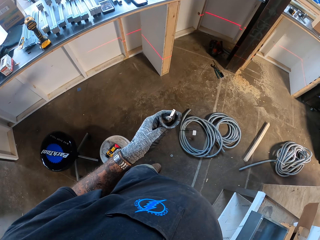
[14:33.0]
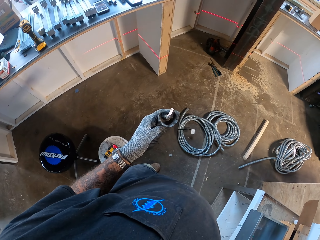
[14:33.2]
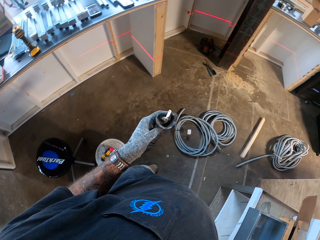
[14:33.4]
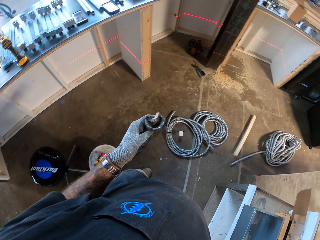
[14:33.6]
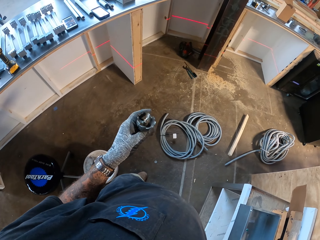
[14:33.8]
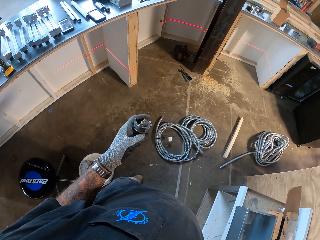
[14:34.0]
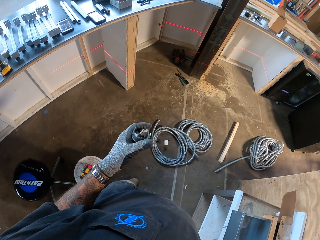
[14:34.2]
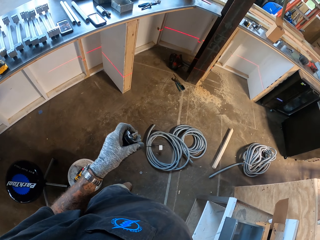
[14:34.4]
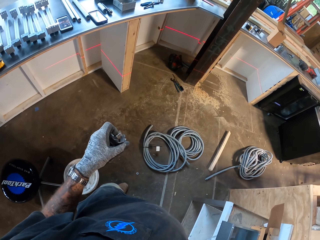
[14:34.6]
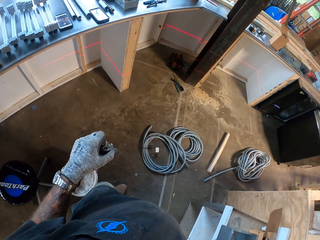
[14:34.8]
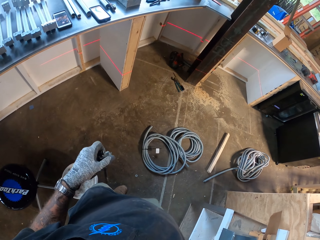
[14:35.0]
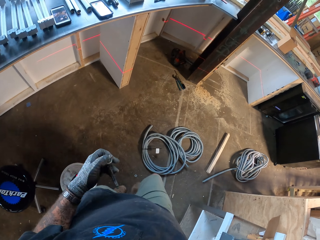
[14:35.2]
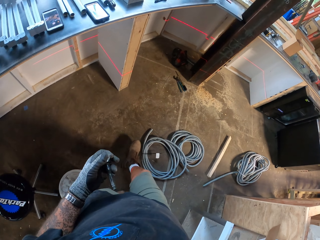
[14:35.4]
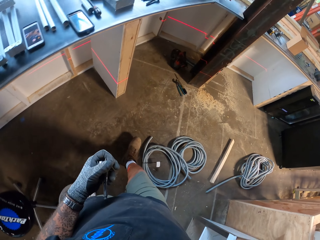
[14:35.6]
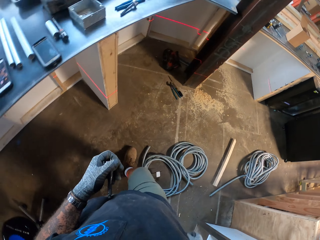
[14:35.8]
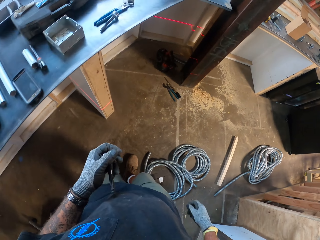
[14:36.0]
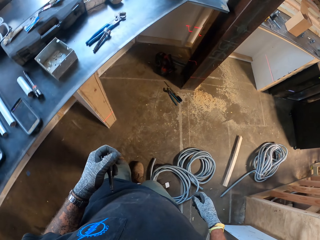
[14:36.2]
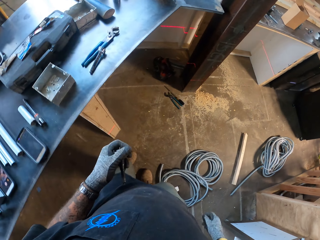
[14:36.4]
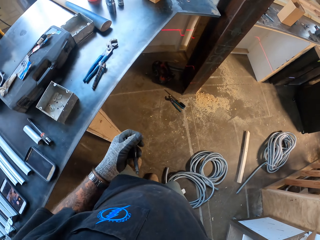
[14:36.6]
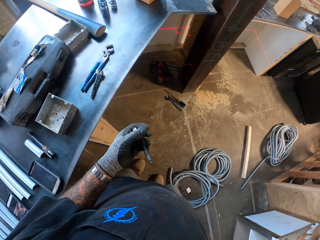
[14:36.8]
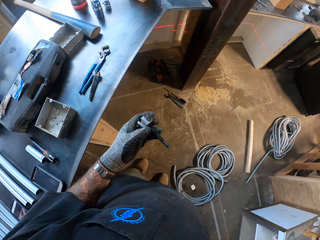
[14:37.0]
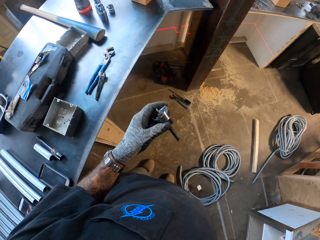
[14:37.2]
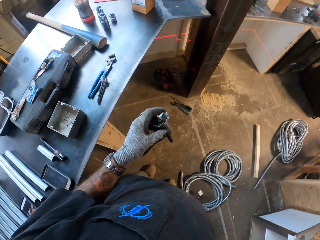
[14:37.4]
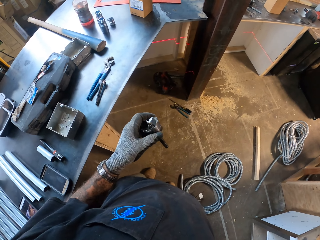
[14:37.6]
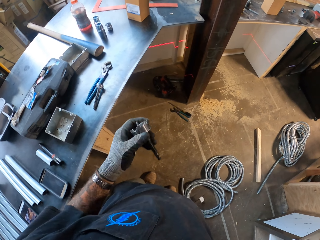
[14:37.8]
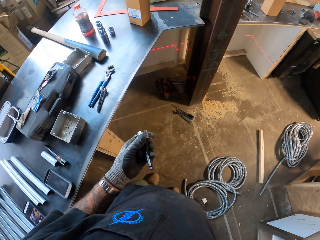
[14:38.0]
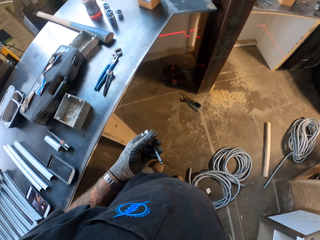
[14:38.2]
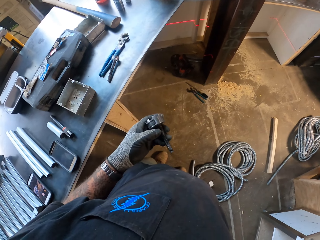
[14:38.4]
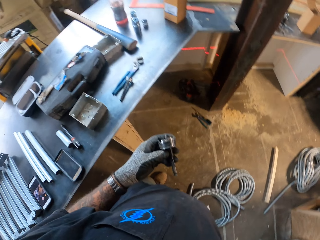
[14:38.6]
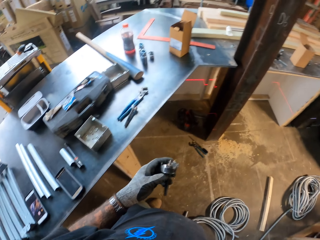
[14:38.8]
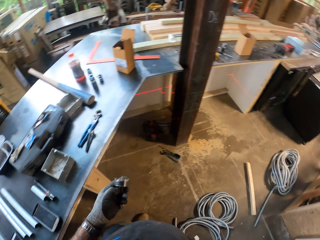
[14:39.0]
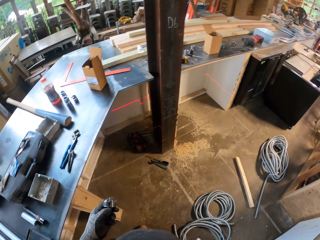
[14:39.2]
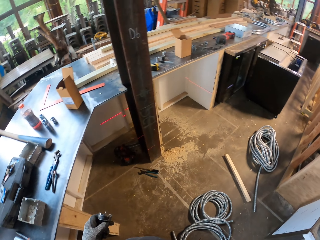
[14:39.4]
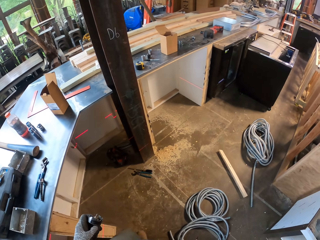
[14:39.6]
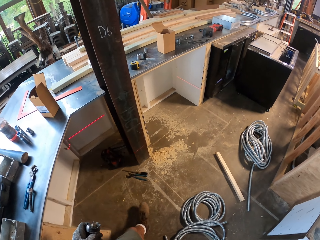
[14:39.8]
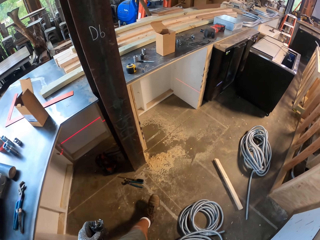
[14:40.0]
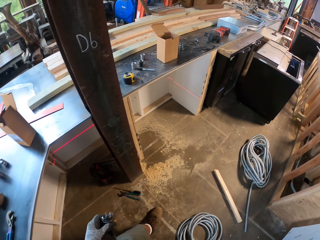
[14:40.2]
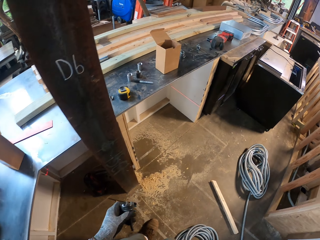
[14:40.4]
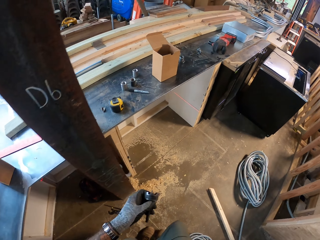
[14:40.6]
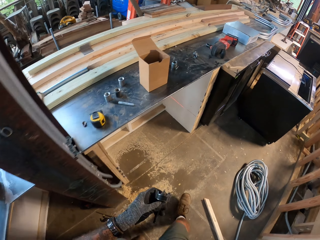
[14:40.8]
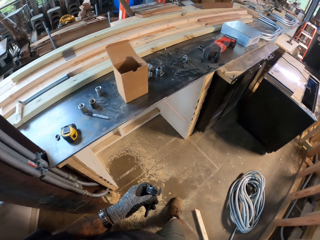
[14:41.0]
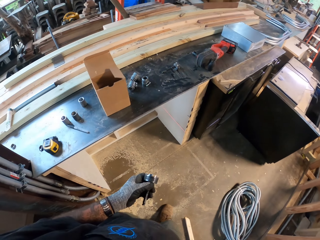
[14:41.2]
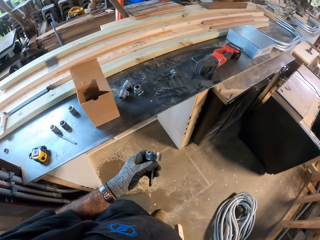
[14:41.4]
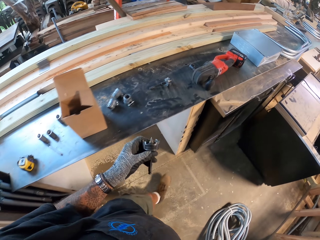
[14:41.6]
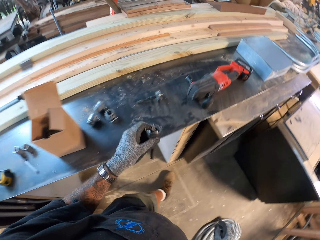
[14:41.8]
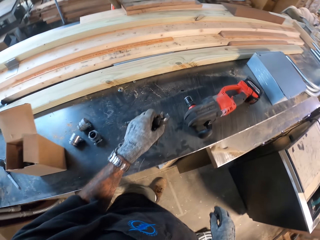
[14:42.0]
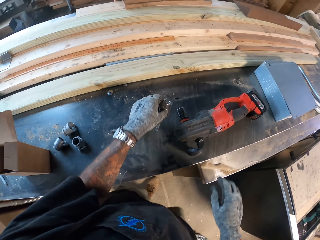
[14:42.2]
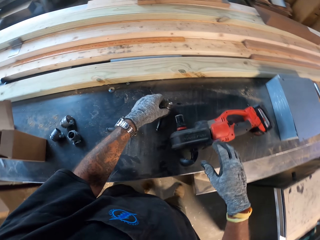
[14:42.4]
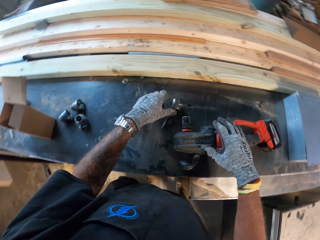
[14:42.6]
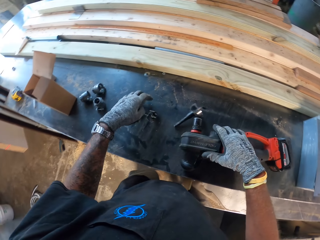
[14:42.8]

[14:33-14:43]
The camera wearer looks at the drill bit. They walk around the workshop. They look at the drill bit. They pick up the electric clichet.

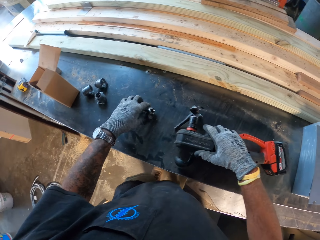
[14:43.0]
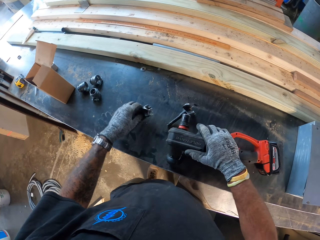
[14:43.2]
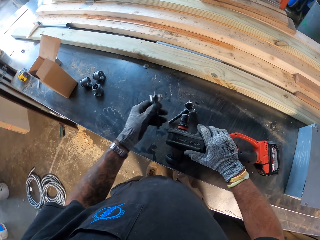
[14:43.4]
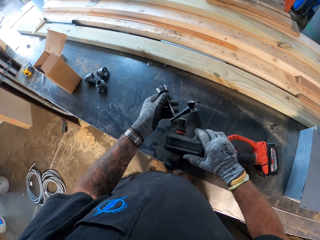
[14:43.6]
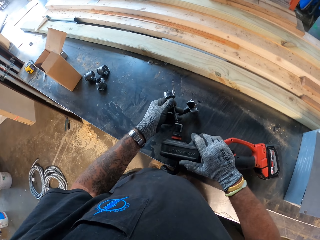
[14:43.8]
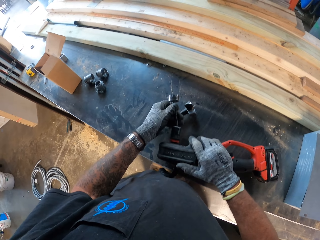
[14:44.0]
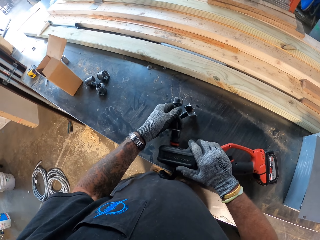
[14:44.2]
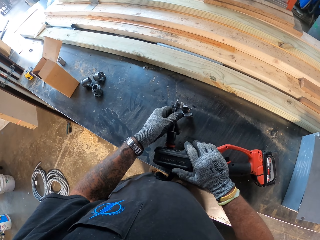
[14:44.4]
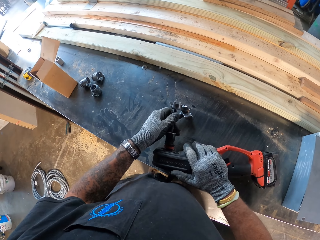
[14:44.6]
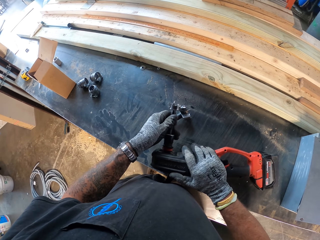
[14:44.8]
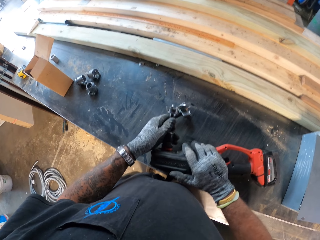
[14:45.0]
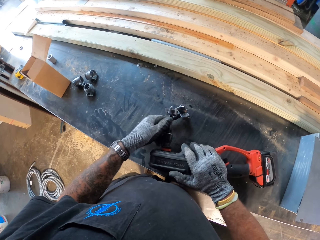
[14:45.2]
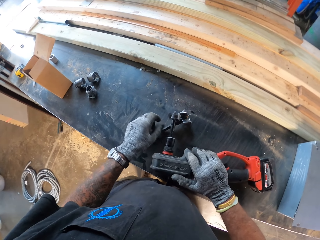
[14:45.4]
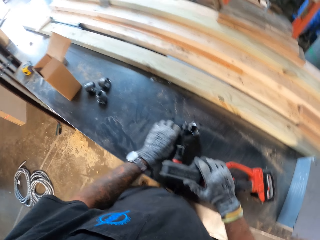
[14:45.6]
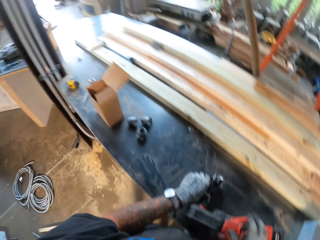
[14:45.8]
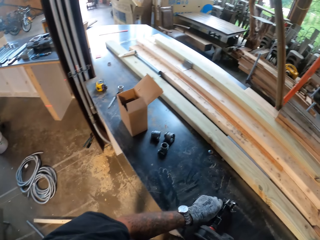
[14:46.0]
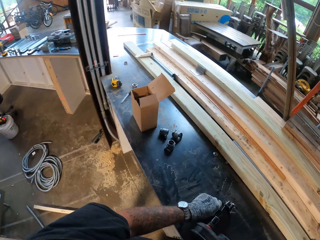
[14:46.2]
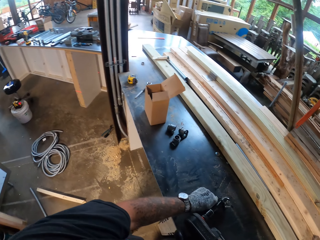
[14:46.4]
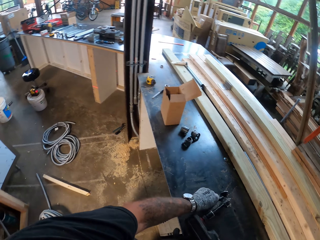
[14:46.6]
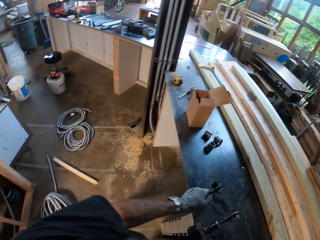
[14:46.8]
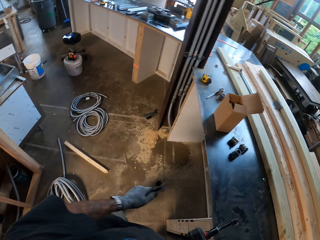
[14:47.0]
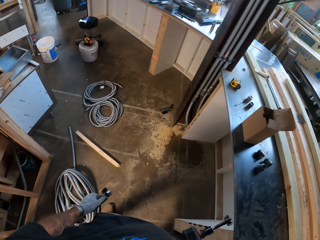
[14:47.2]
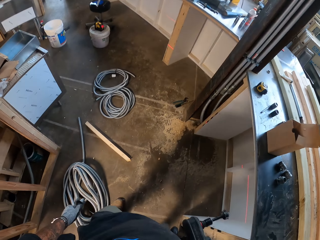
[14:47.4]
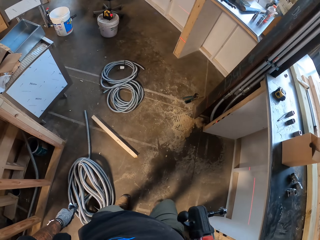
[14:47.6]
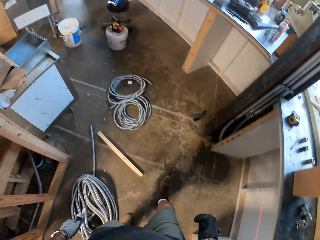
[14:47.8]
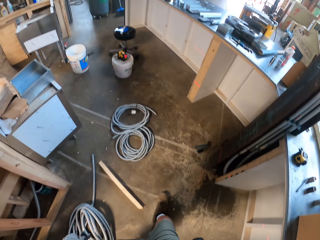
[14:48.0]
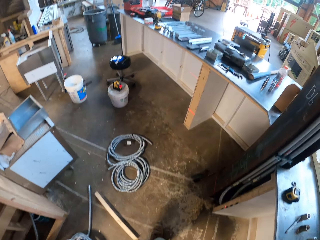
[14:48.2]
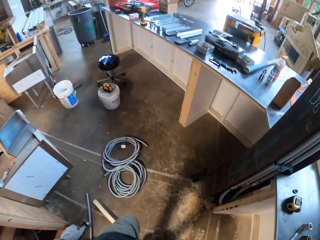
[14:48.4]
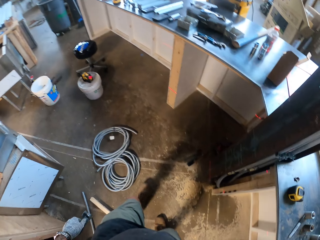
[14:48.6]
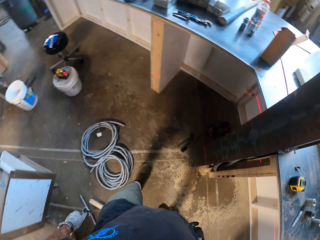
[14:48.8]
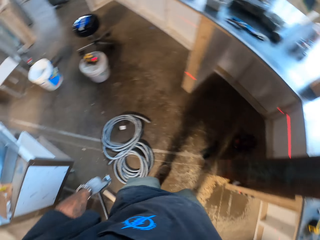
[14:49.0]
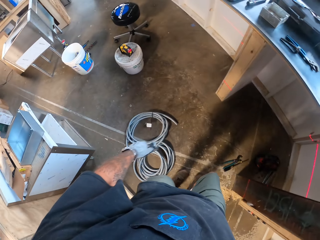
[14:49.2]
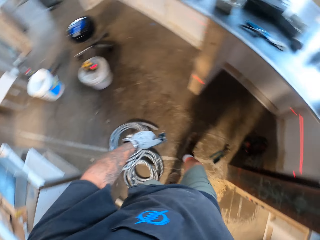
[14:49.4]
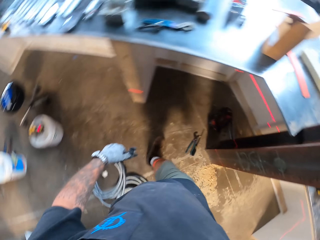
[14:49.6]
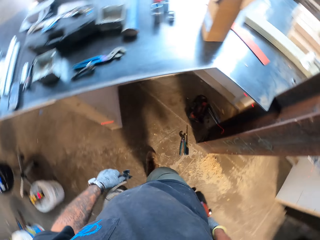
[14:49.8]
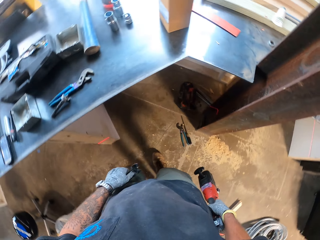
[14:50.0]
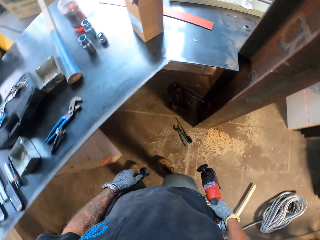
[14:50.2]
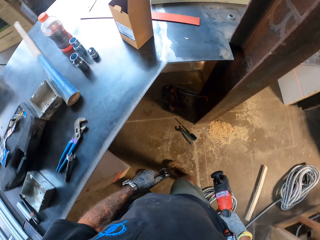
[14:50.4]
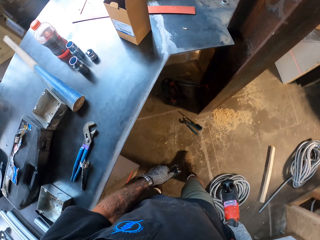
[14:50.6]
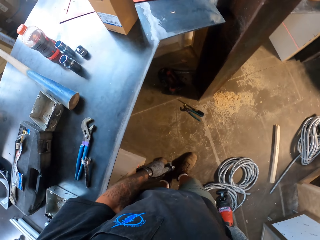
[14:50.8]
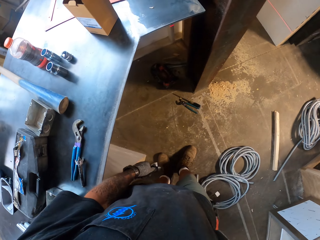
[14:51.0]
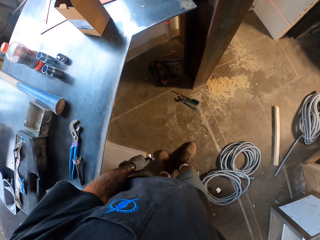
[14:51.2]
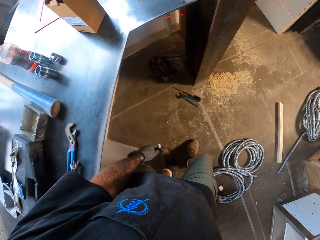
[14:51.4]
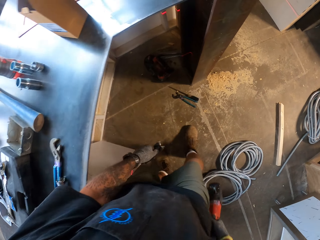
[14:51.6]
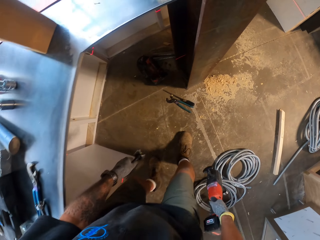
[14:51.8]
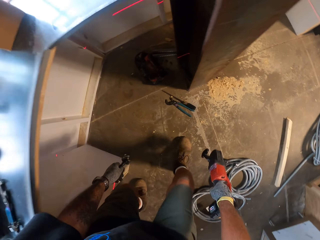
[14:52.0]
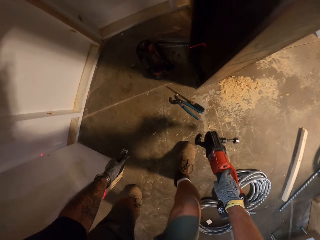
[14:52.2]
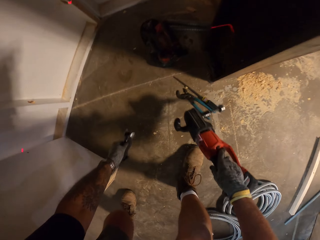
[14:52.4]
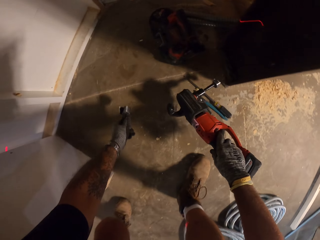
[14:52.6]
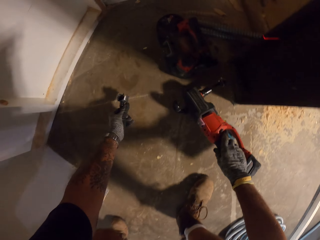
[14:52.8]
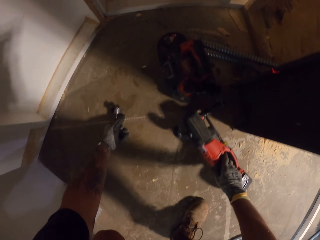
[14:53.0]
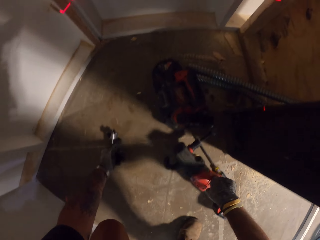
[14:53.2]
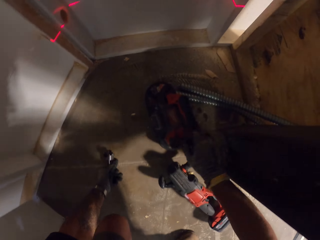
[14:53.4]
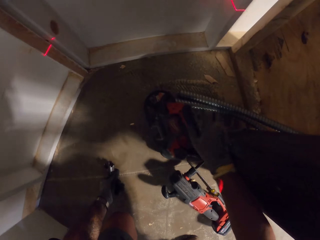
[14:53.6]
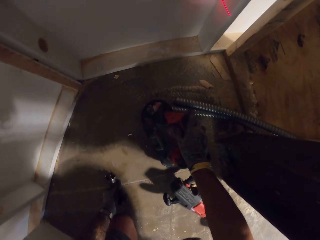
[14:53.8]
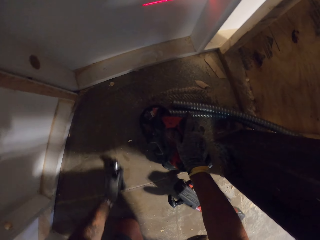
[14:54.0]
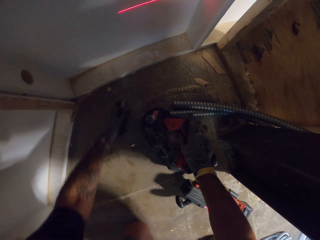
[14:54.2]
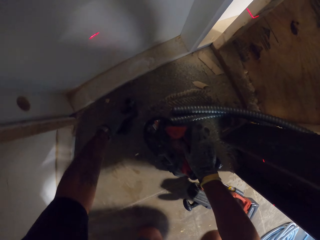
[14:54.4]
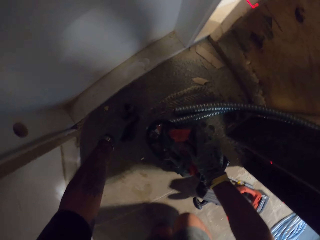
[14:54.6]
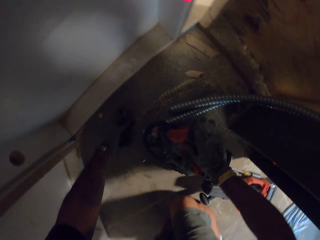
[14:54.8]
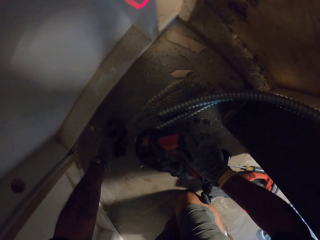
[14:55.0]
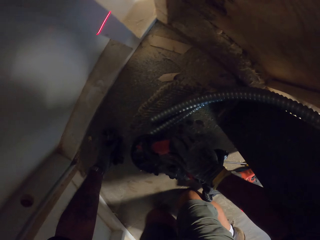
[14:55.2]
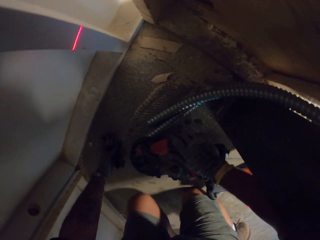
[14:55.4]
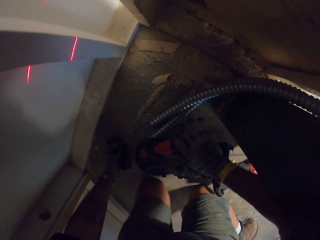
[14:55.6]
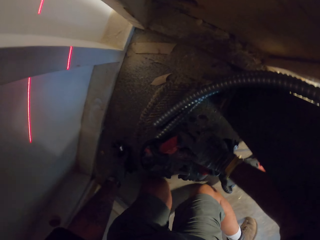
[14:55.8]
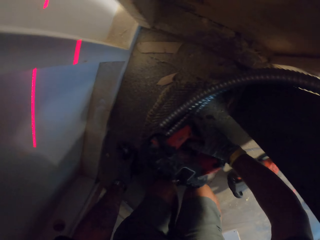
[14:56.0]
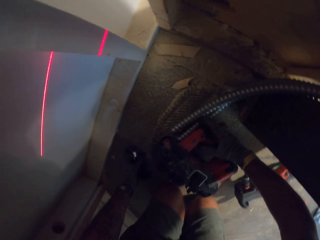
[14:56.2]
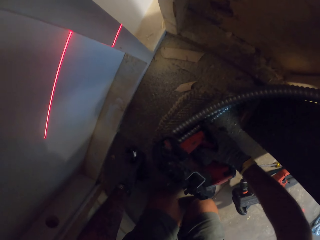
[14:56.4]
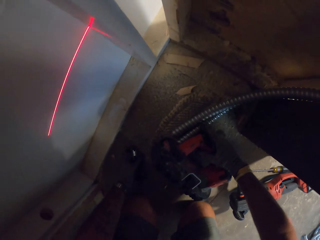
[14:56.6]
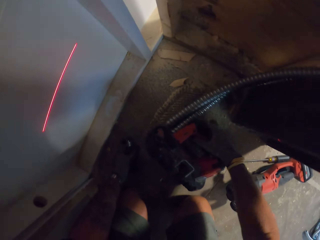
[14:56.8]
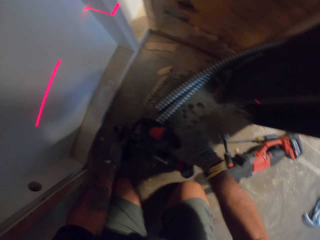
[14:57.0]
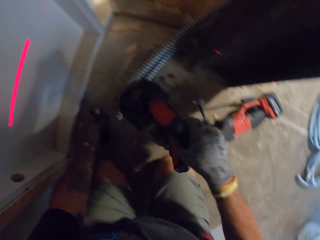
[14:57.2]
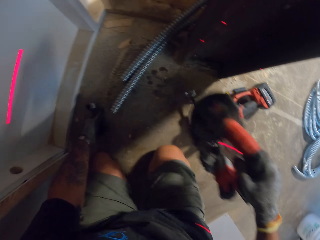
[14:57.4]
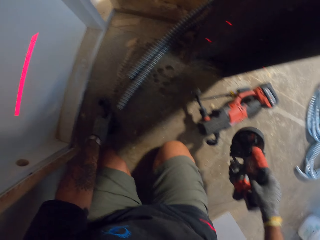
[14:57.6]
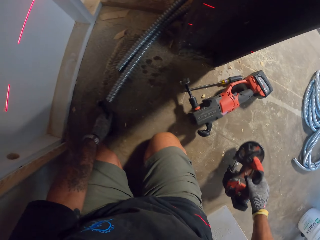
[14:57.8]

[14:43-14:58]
The camera wearer fits a drill bit on a drill. They pick a drill bit. They walk around the compound. They put the clichet on the ground. They touch the pipe cutter. They hold the pipe cutter.
